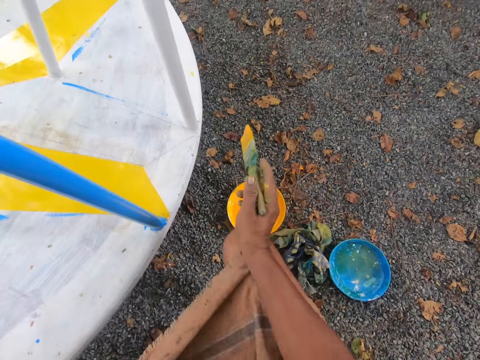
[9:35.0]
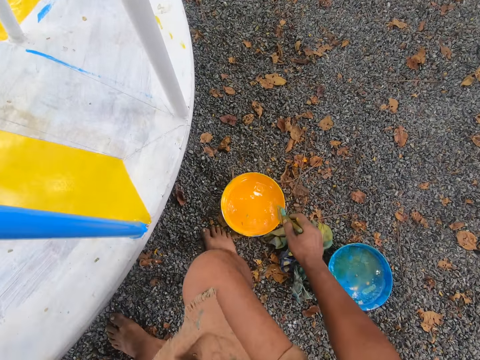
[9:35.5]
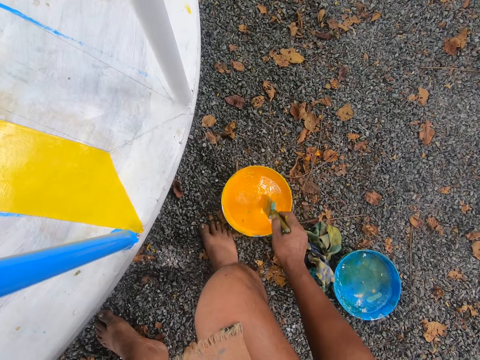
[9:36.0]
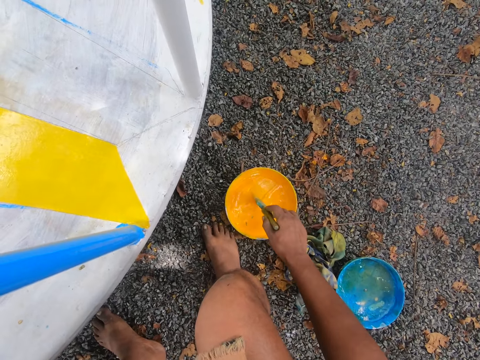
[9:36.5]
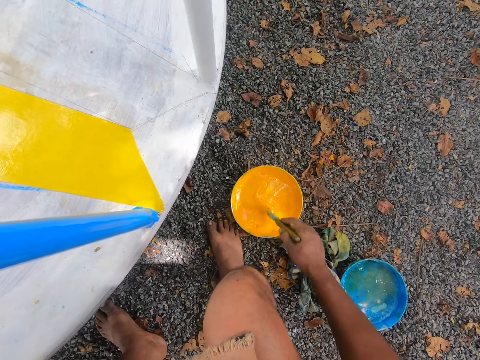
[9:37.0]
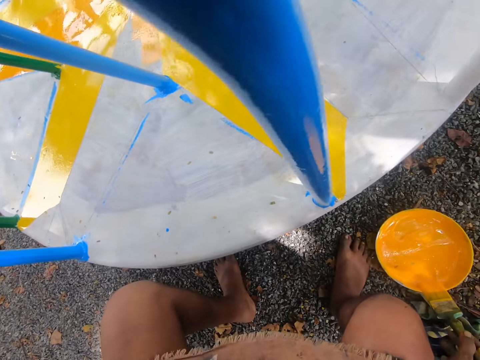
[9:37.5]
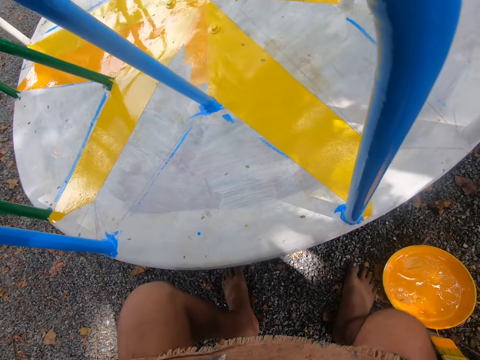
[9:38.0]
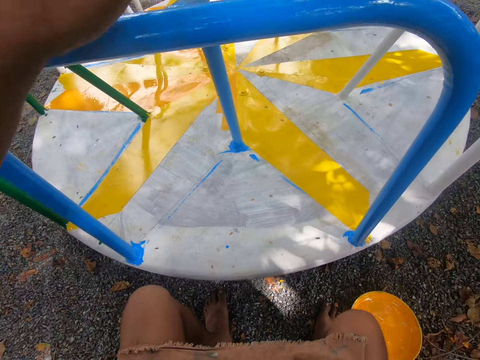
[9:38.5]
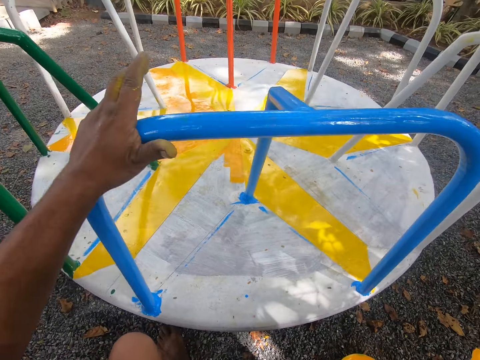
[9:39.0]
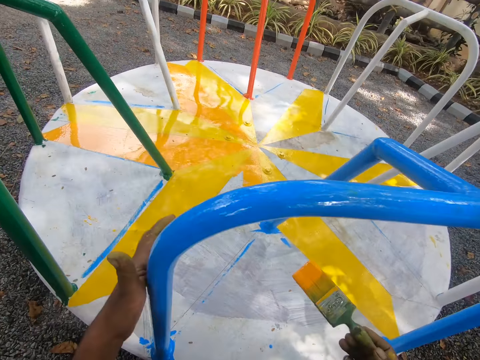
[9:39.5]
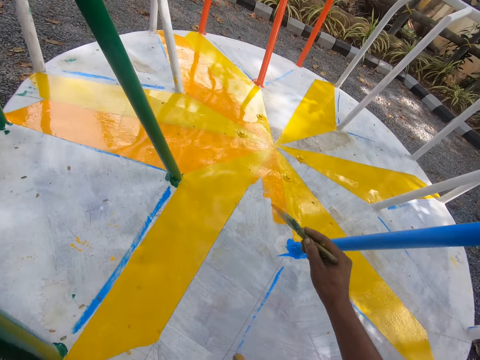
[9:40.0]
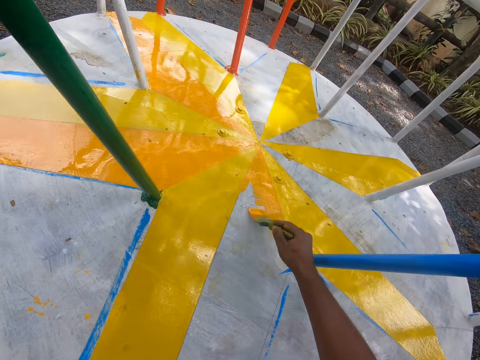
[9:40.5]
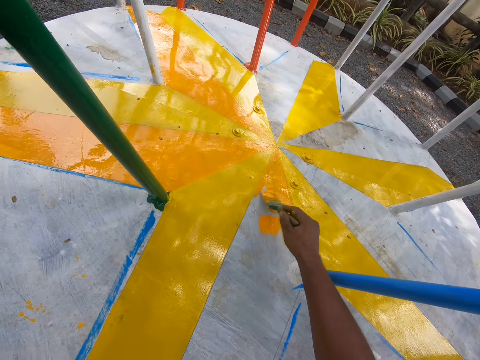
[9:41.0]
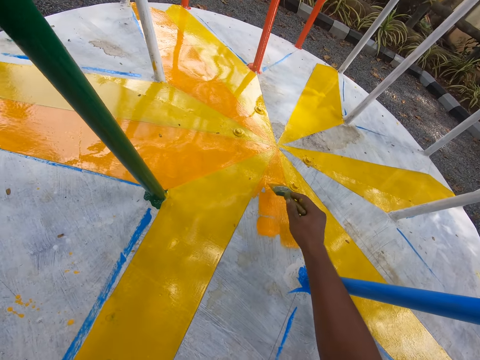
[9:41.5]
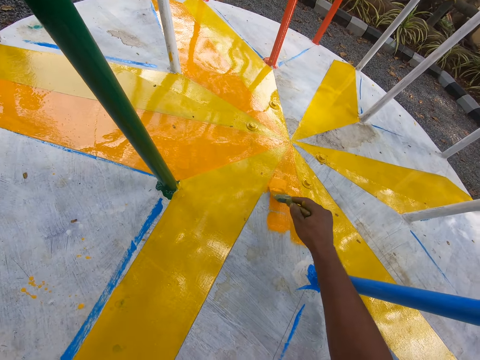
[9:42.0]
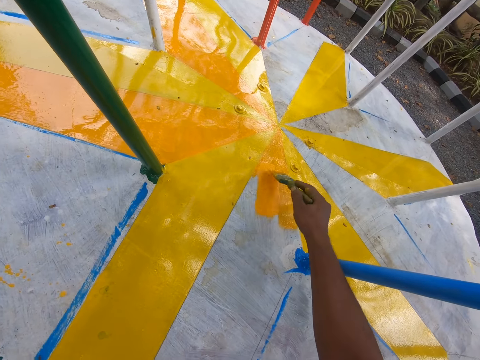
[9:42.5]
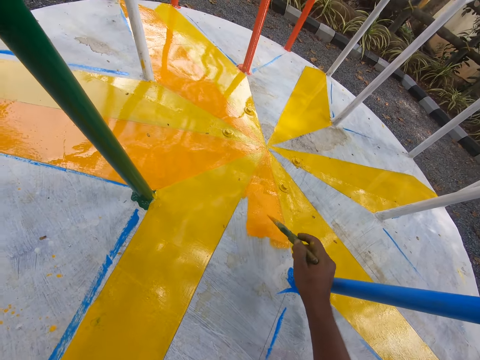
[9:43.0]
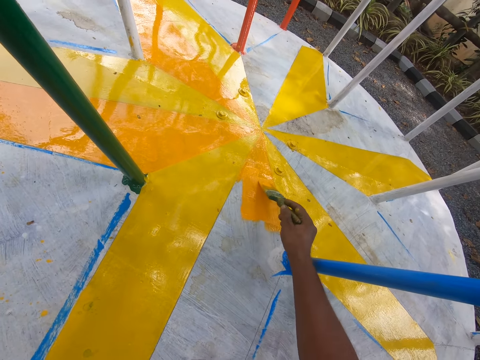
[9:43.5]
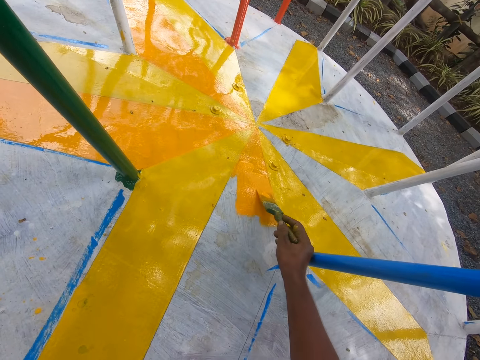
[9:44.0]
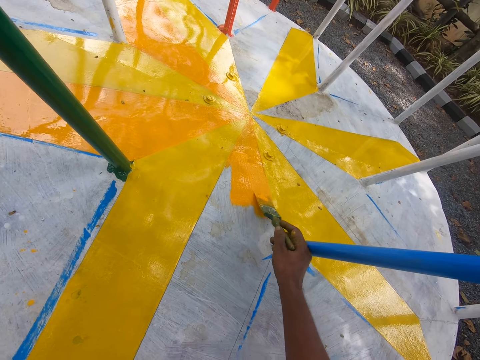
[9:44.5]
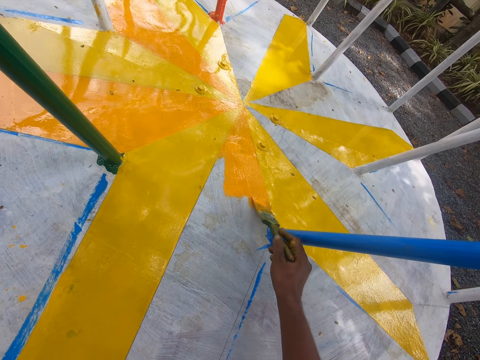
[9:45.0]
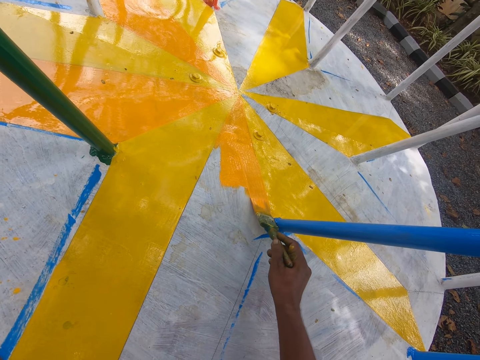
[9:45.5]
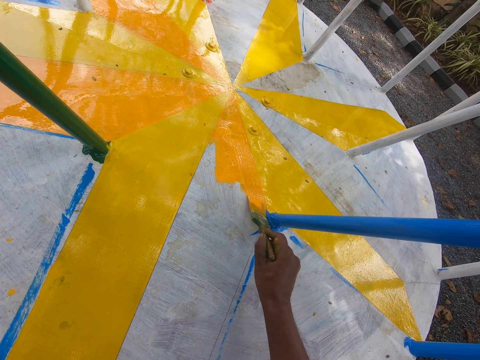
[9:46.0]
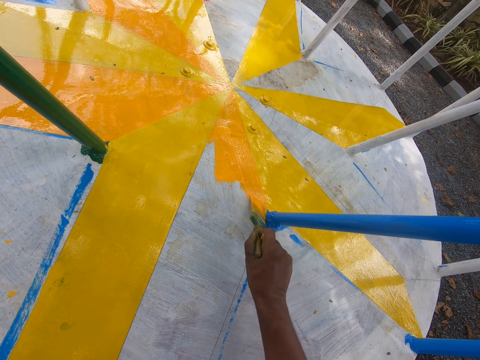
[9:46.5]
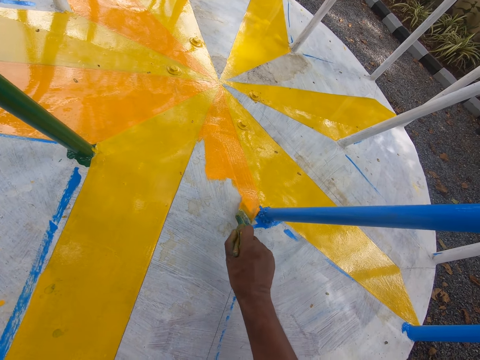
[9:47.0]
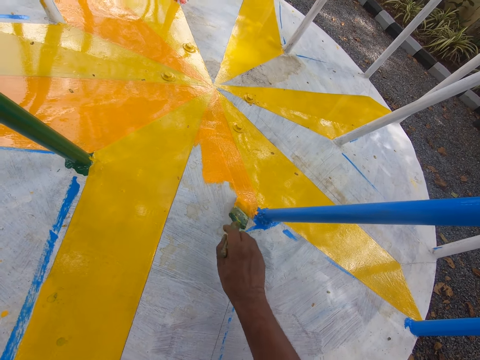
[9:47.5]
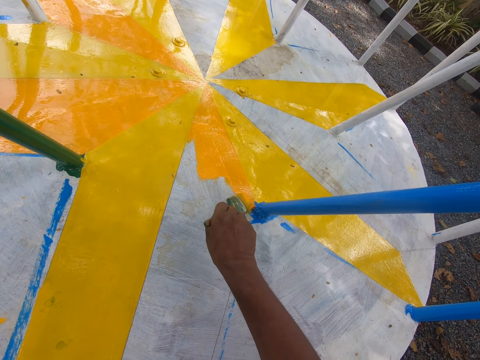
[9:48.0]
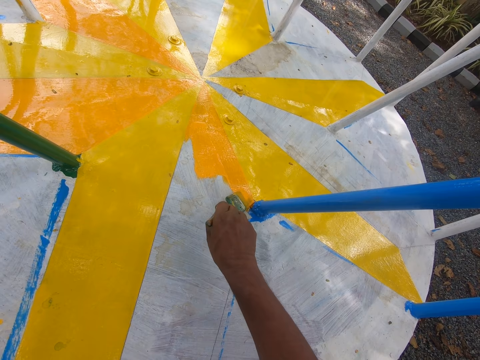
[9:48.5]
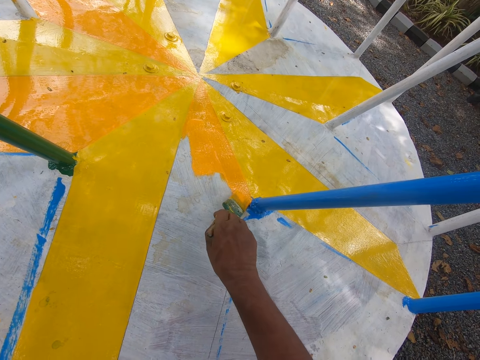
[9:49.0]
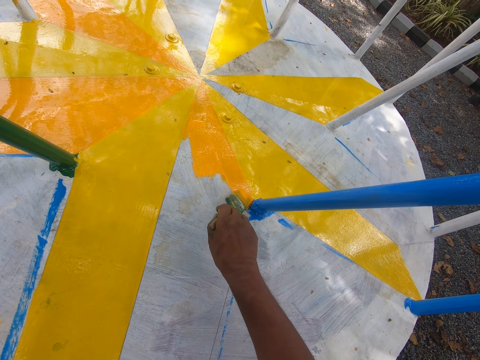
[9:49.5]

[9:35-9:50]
The camera wearer sits. He takes paint from a bowl with the paintbrush in his right hand. He dabs the paint on the bowl with the paintbrush in his right hand. He touches the merry-go-round or roundabout with his left hand. He paints the merry-go-round with the paintbrush in his right hand. He paints the roundabout with a brush.

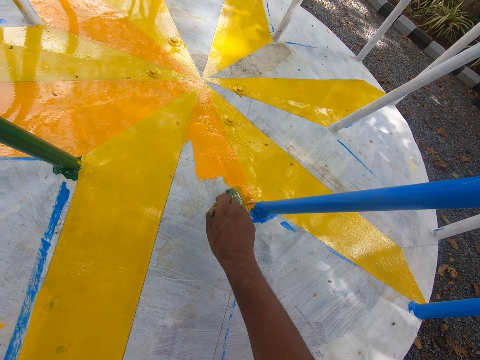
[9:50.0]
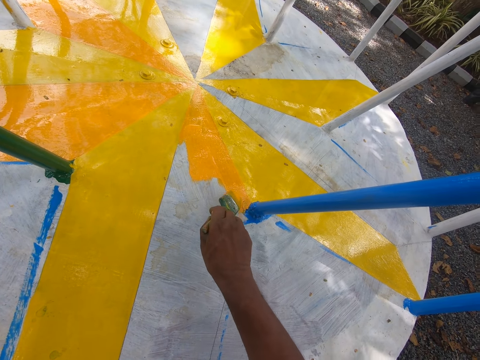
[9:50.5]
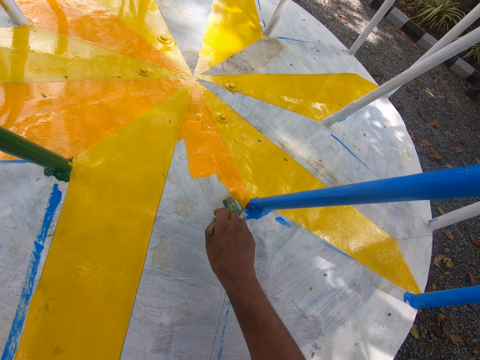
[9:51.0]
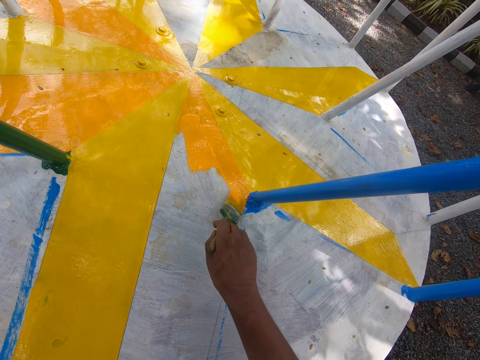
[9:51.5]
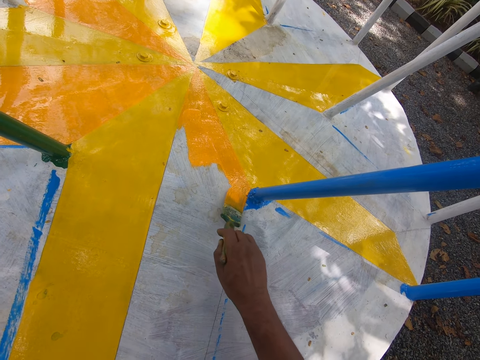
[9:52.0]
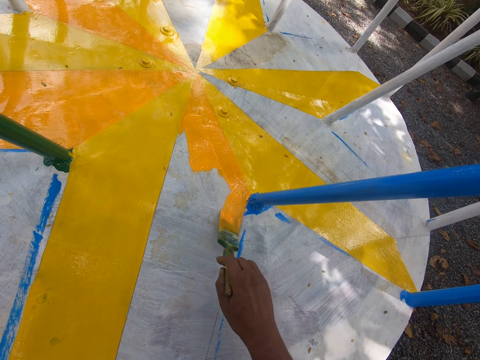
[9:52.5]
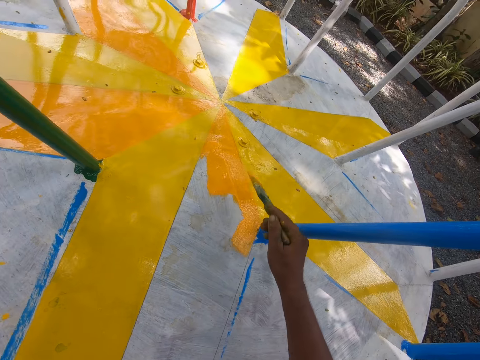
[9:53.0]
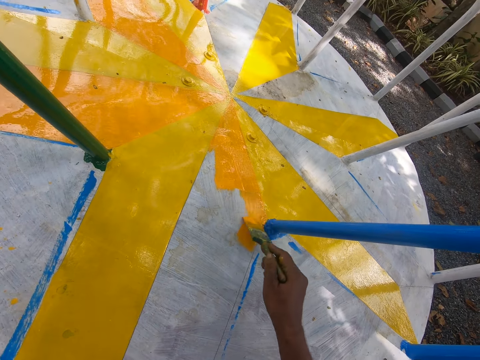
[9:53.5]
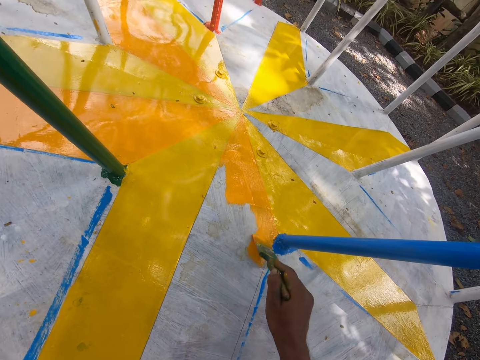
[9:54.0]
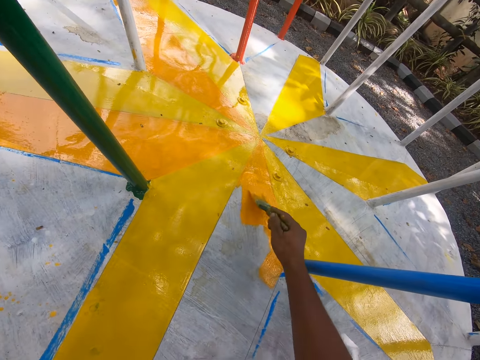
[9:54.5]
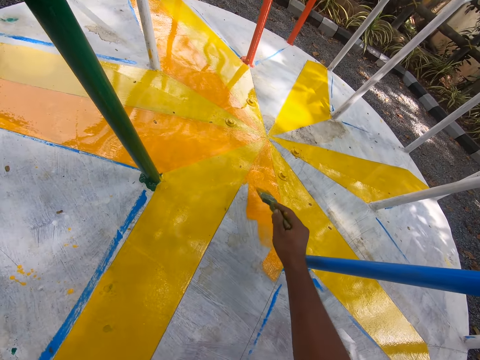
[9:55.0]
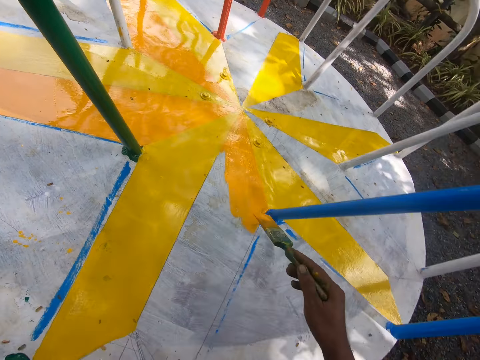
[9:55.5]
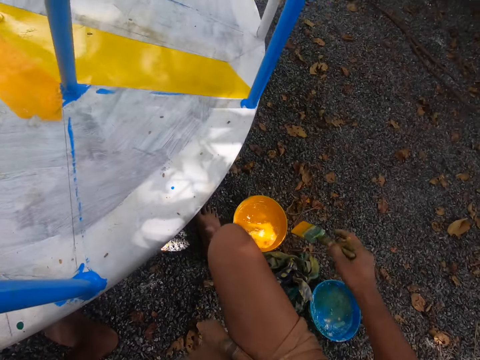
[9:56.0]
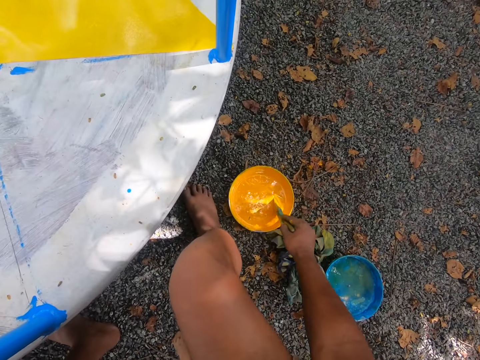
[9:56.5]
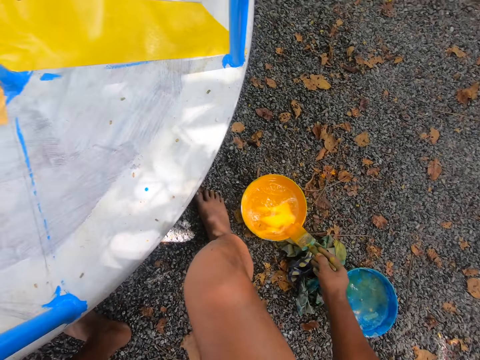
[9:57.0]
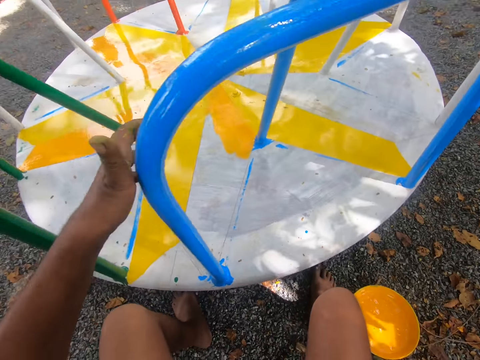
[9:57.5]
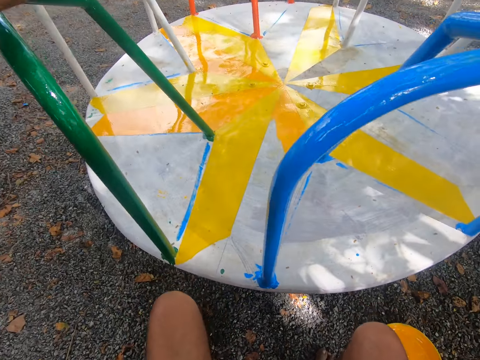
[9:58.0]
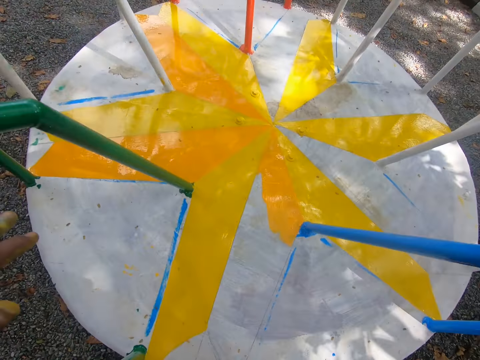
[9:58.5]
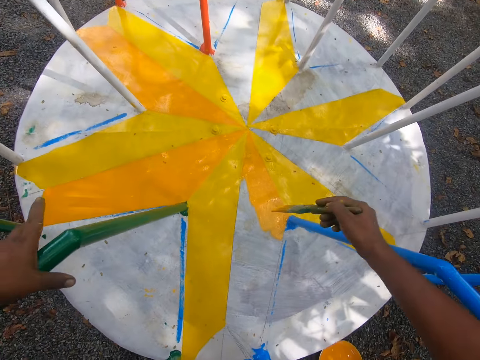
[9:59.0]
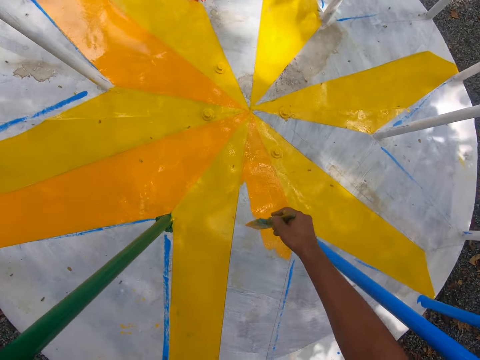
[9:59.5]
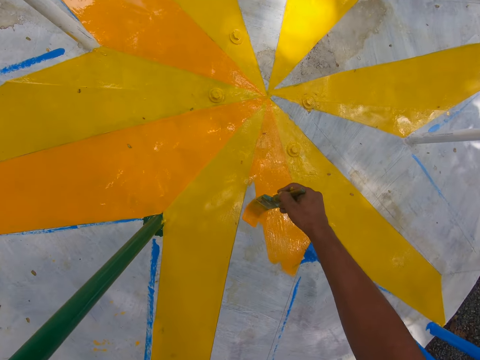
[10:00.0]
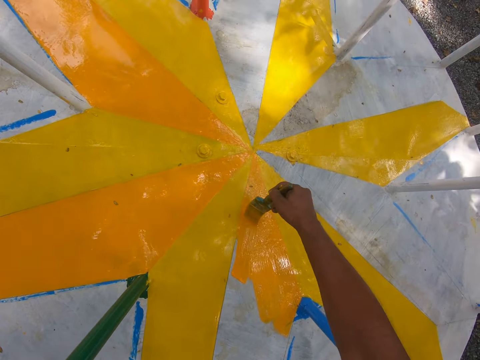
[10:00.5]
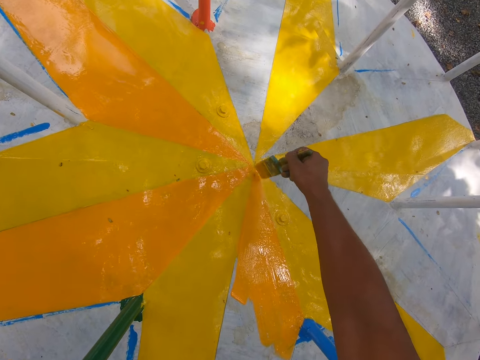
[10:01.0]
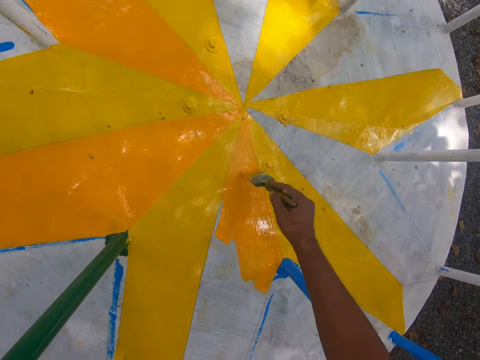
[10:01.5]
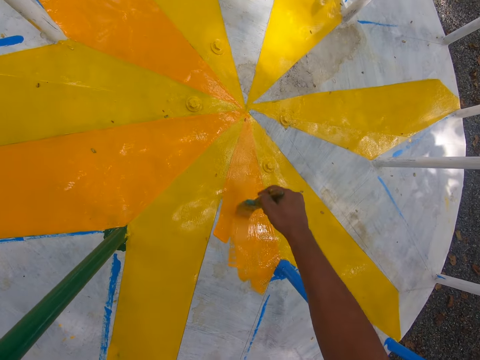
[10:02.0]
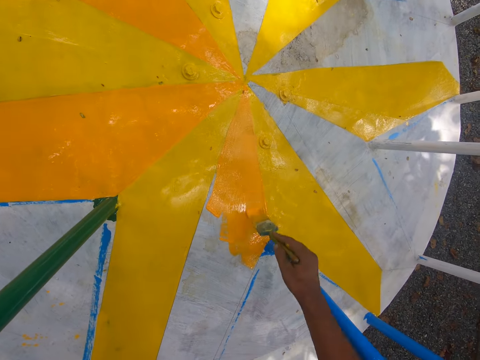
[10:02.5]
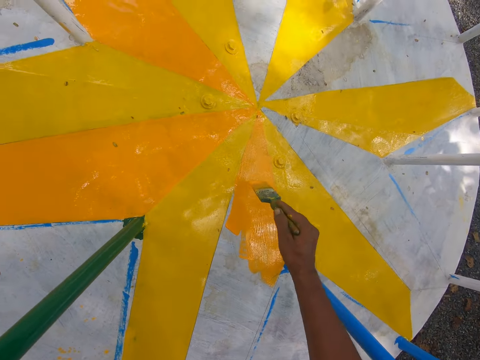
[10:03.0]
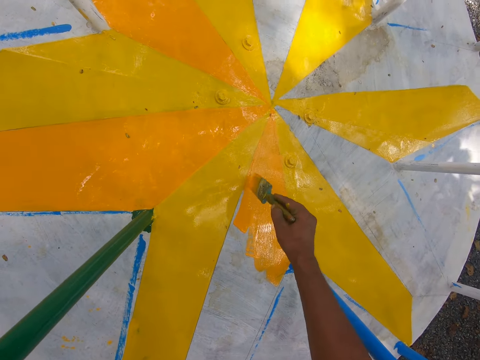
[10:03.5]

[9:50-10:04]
The camera wearer paints the roundabout or merry-go-round with a brush. He paints the roundabout with the brush again. He takes paint from the bowl with the paintbrush in his right hand. He dabs the paint on the bowl with the paintbrush in his right hand. He holds the merry-go-round with his left hand. He holds the merry-go-round with his left hand again. He paints the merry-go-round with the paintbrush in his right hand.
